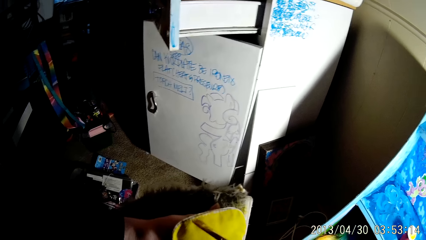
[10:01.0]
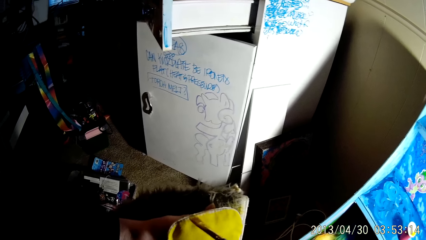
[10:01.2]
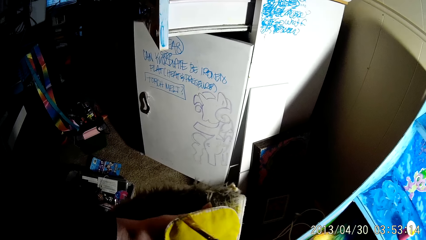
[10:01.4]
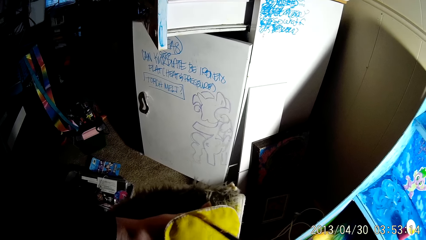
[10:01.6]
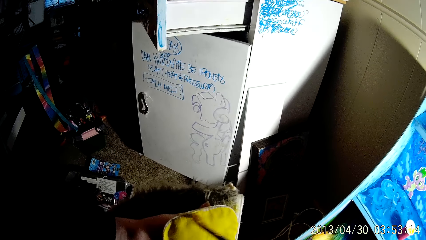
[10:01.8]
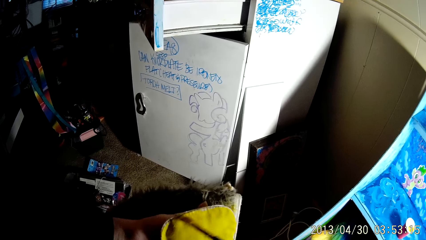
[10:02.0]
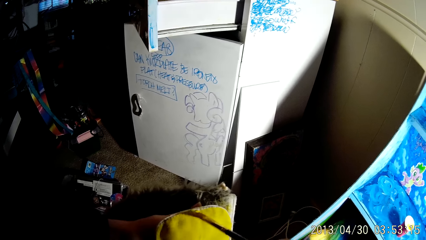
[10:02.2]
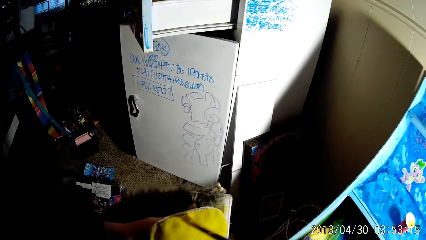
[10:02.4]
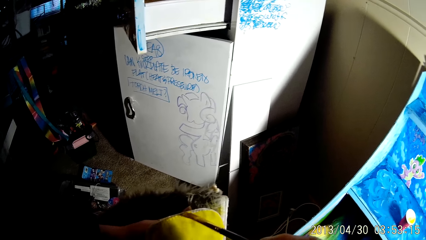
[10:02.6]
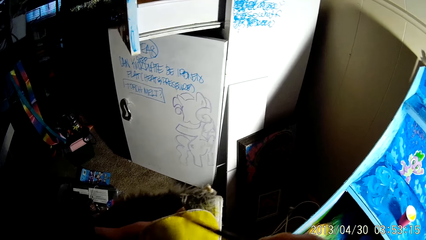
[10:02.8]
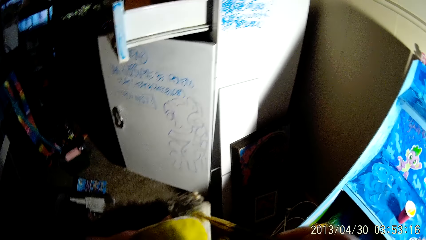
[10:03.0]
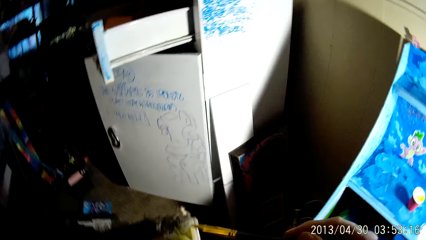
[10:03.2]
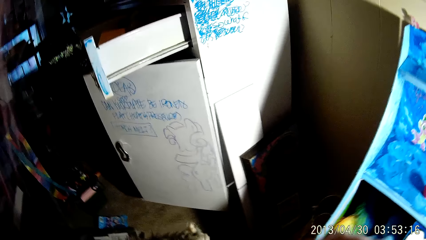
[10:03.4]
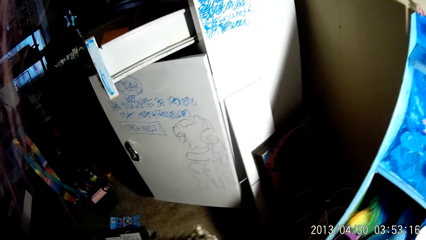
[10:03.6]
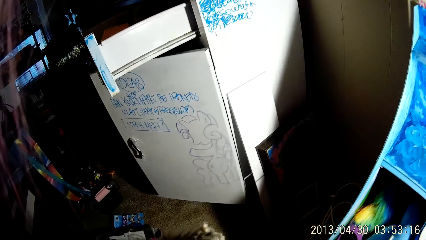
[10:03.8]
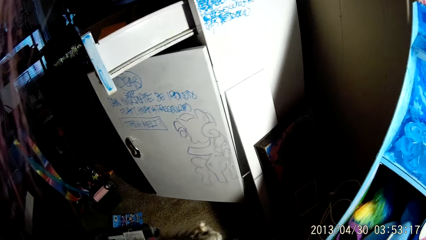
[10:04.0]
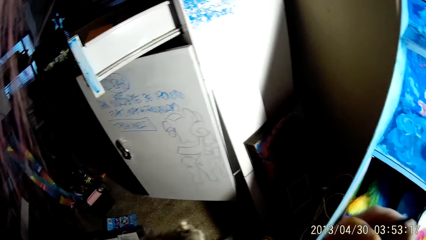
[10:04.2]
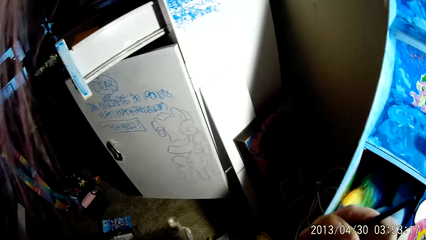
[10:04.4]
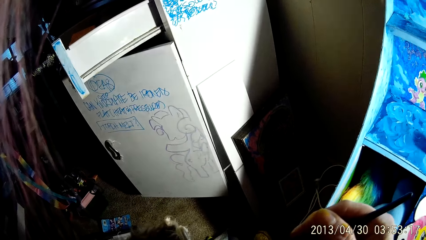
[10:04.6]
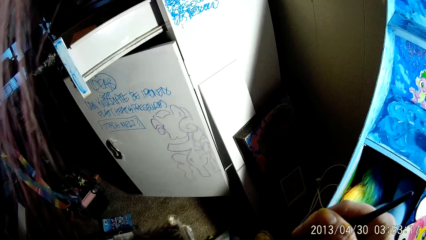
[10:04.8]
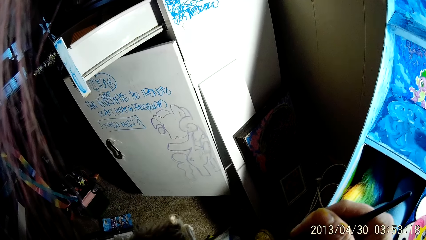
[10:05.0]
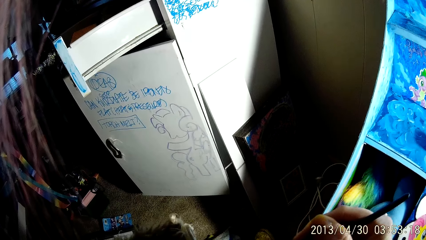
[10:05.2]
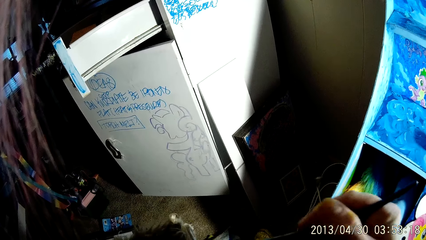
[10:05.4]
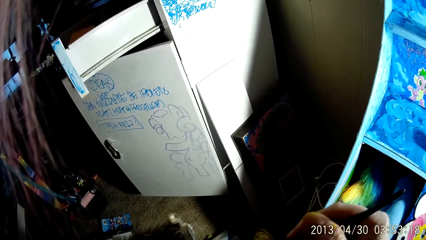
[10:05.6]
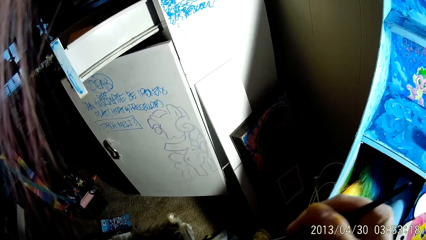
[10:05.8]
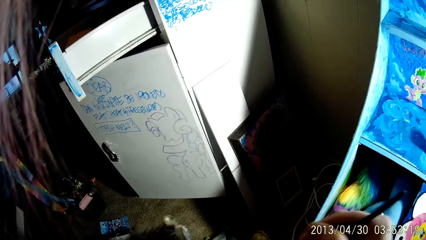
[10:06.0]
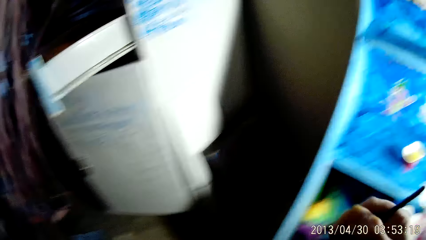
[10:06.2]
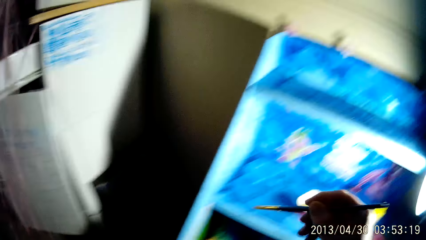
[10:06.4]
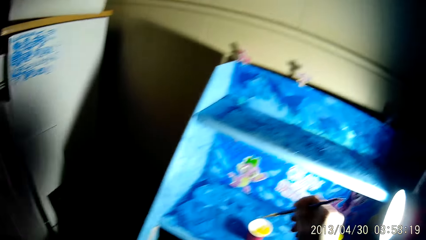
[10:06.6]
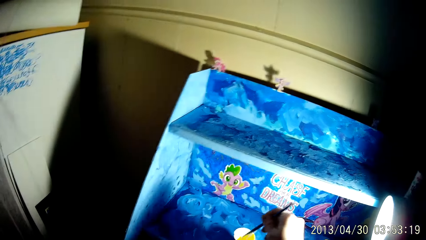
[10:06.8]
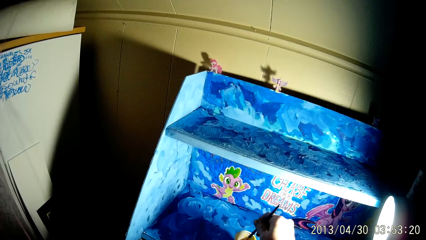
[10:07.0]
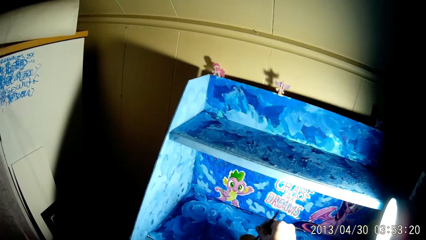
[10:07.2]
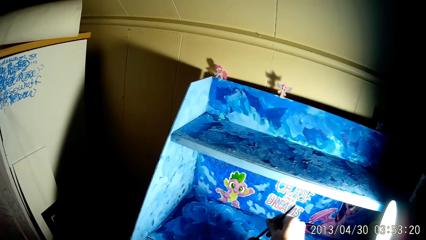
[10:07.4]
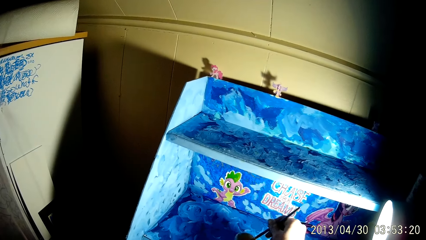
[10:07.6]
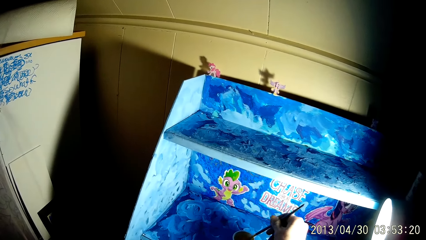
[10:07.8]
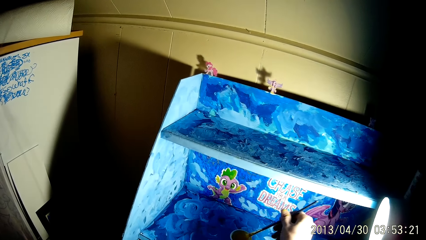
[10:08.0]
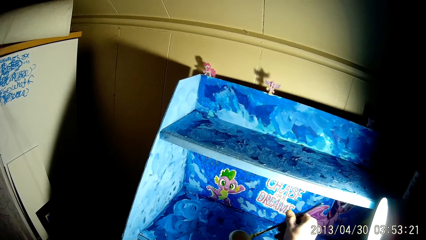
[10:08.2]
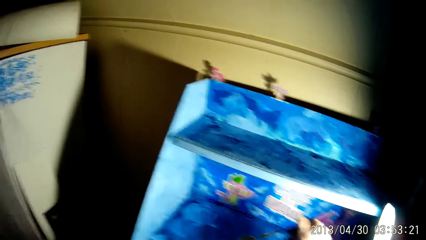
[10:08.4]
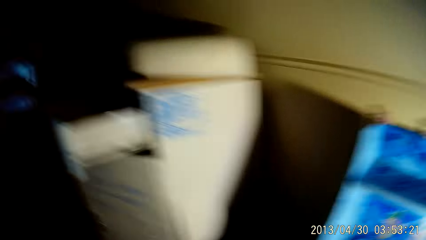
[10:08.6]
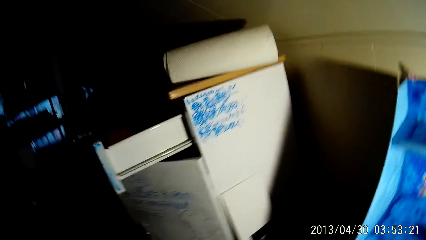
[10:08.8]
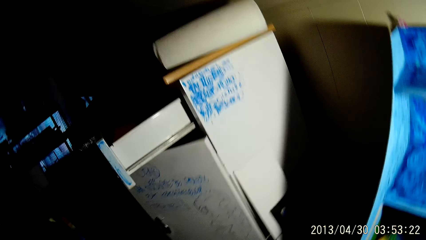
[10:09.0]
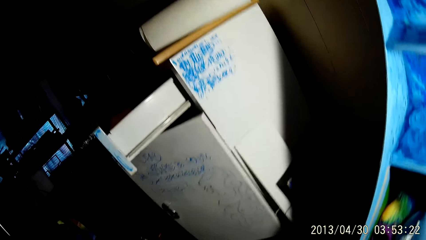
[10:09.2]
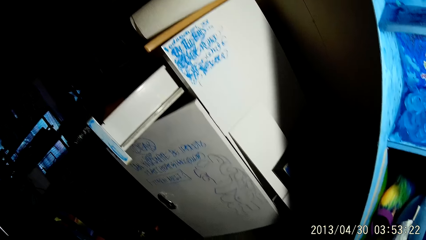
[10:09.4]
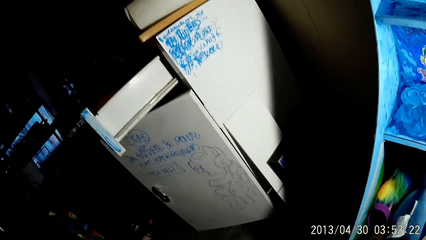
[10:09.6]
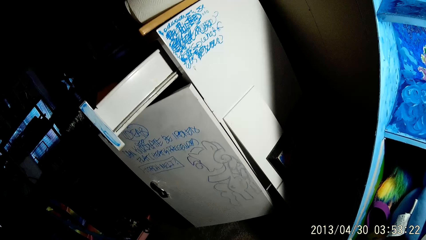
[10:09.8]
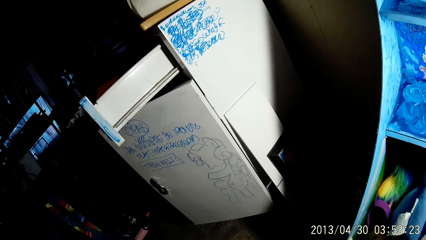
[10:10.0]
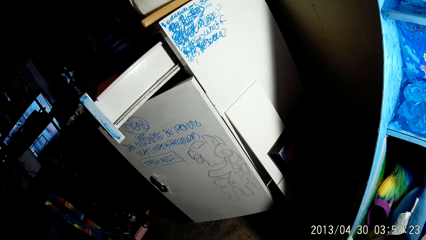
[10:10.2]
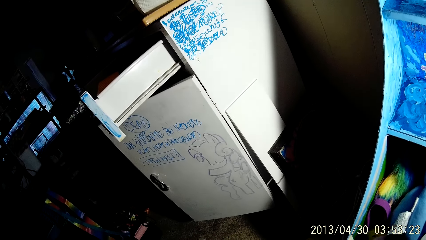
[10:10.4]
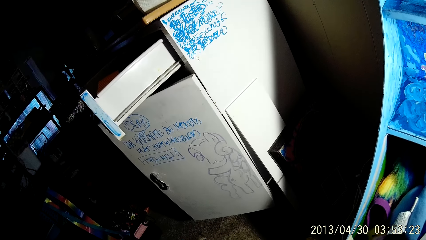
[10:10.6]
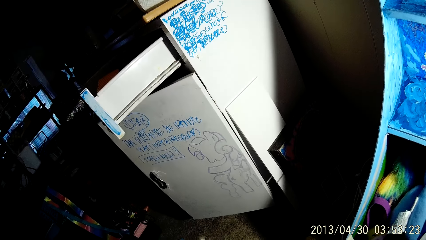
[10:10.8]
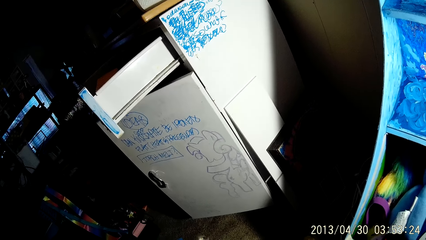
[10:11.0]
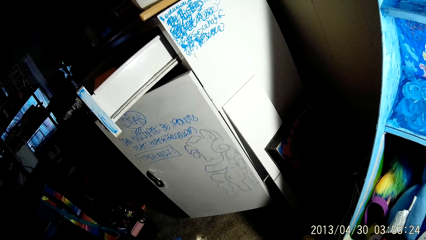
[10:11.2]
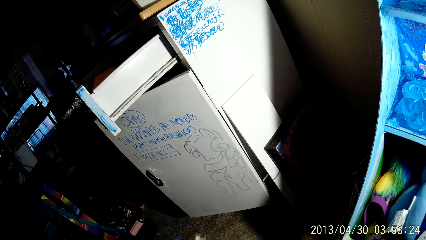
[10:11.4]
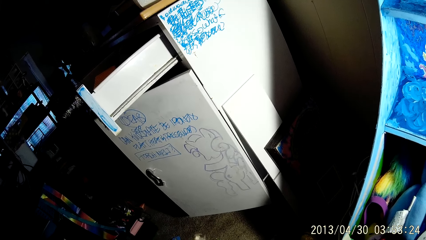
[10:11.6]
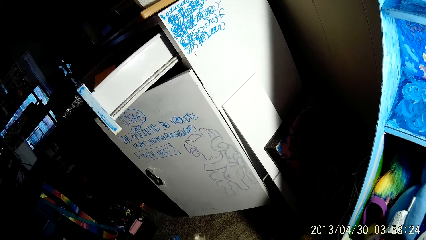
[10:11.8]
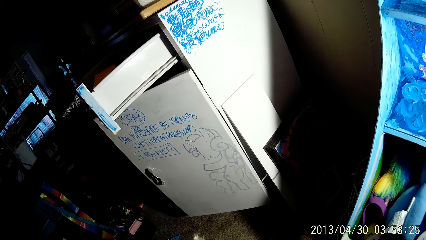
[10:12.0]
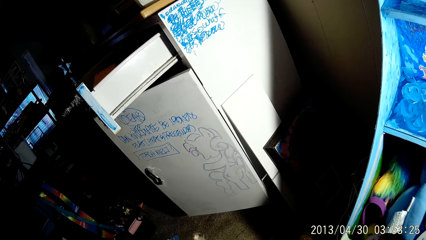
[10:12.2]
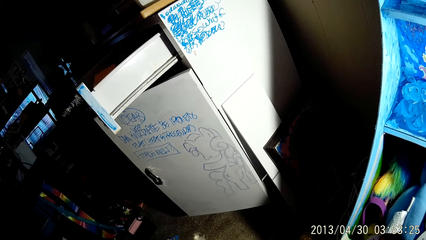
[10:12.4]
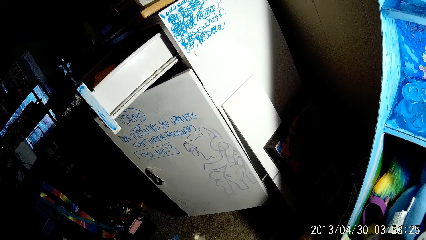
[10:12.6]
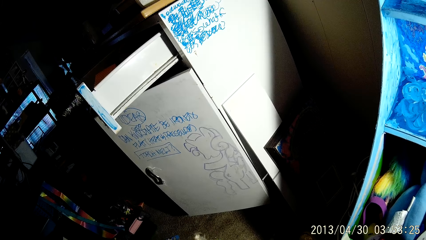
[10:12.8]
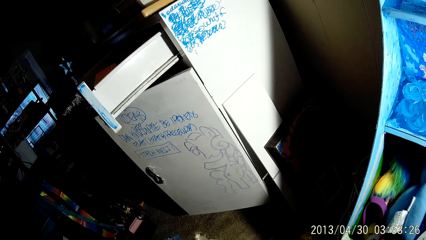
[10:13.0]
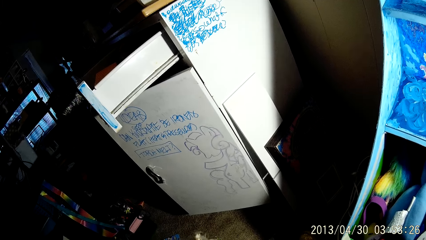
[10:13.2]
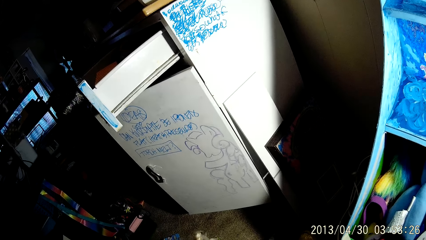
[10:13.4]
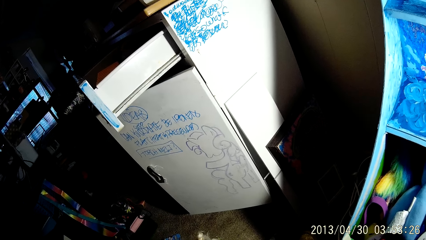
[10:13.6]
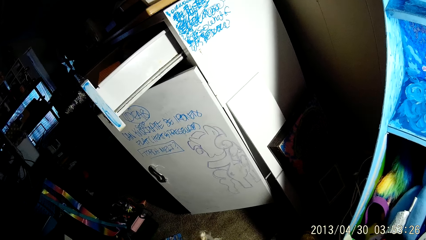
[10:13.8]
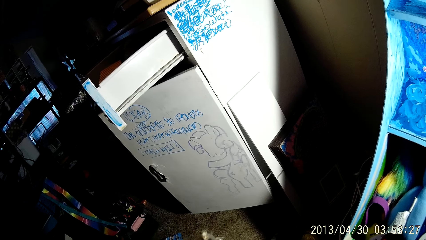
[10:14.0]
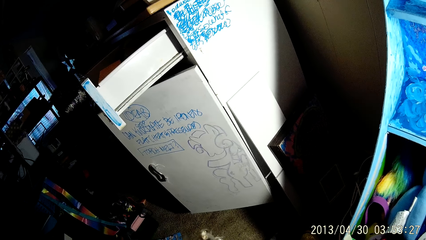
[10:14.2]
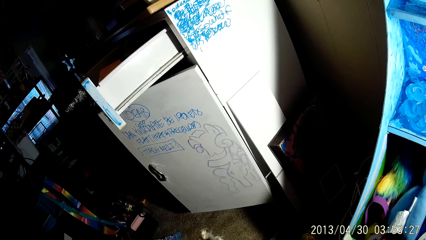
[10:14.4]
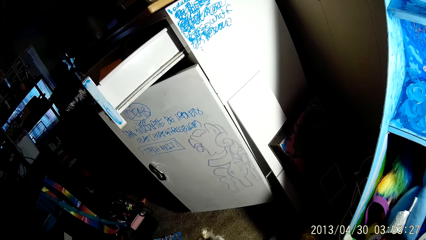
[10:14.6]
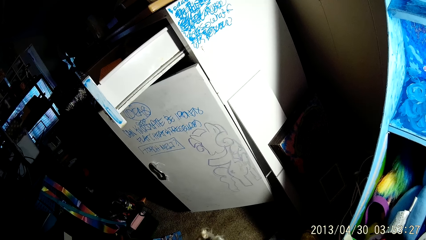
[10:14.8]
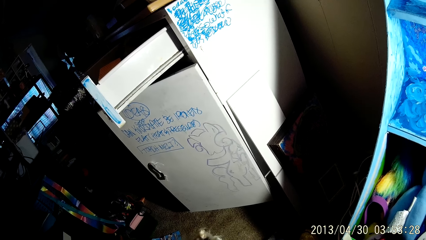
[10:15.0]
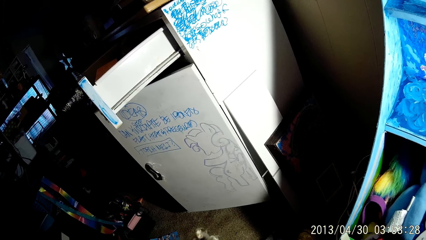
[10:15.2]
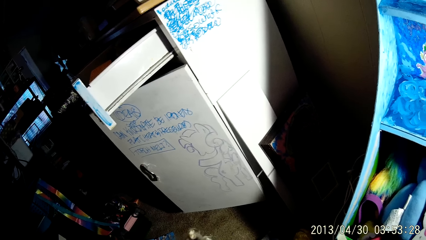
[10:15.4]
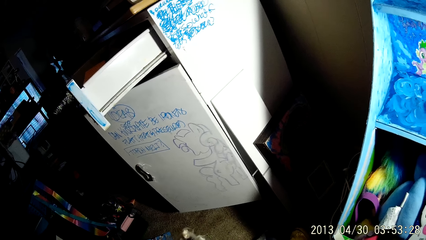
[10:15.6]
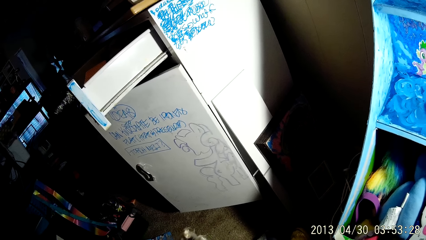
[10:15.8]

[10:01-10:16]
The camera wearer dips the paintbrush in his right hand into a cup of paint. He paints the pair of boots with the paintbrush in his right hand.
